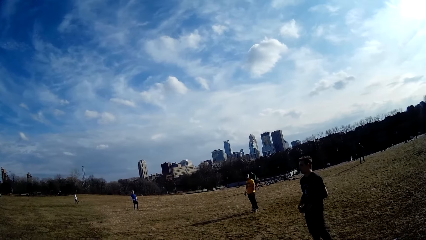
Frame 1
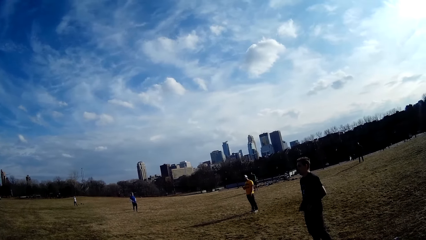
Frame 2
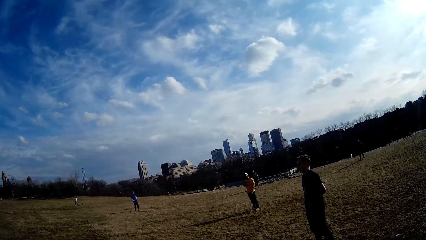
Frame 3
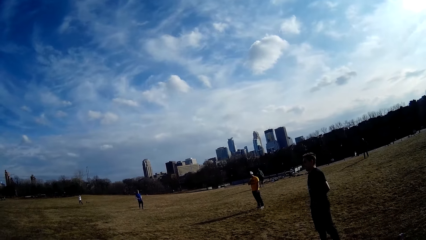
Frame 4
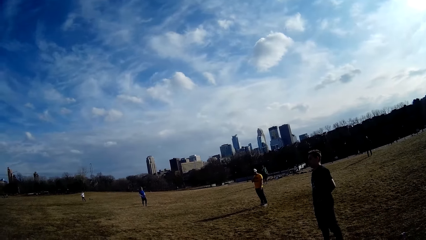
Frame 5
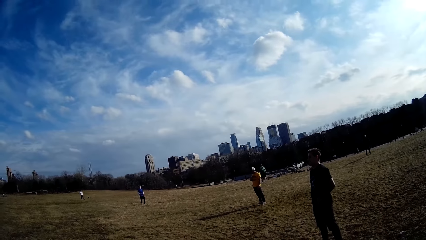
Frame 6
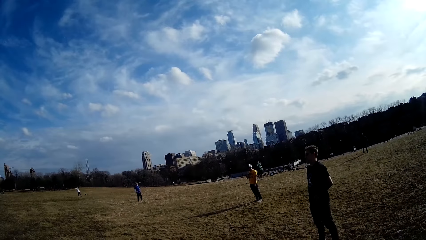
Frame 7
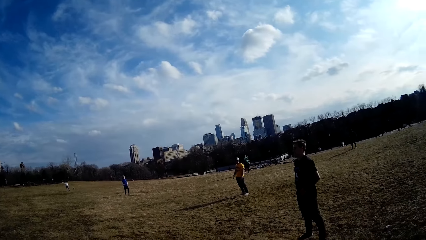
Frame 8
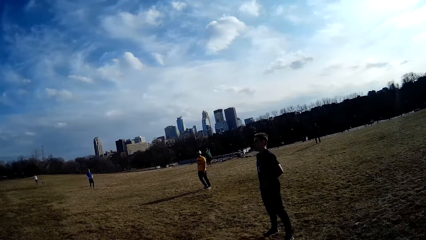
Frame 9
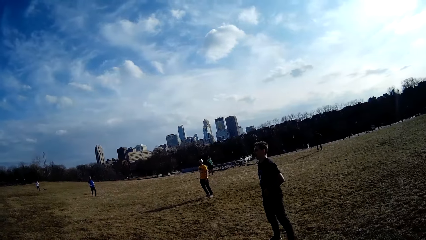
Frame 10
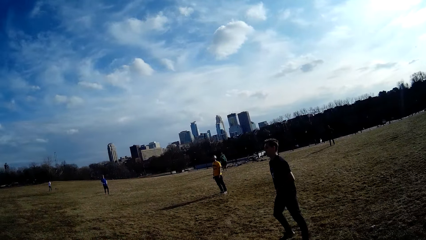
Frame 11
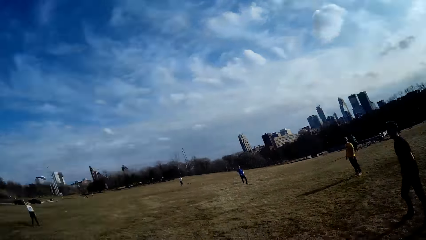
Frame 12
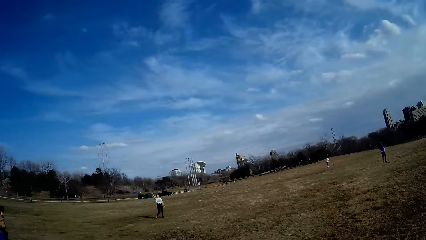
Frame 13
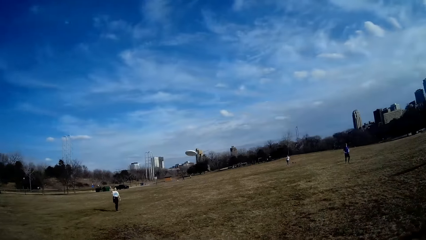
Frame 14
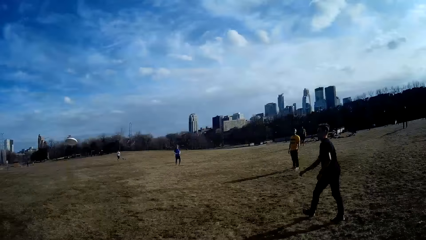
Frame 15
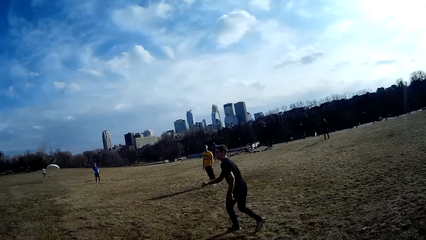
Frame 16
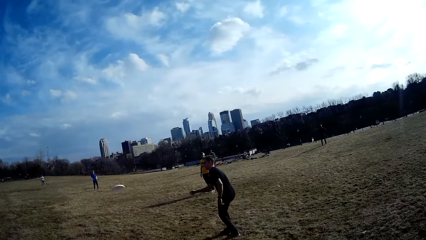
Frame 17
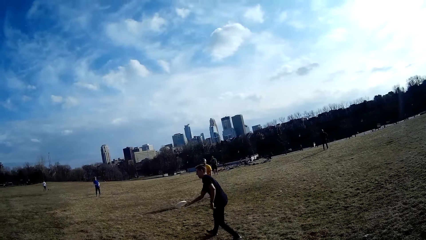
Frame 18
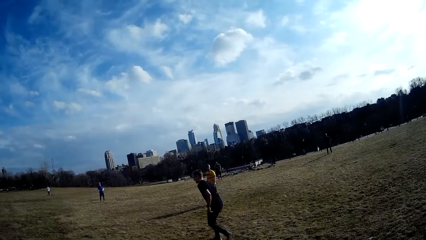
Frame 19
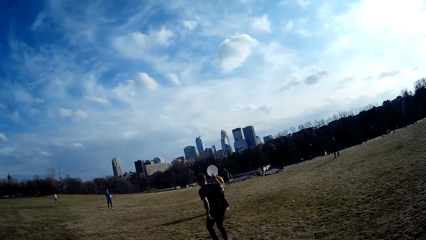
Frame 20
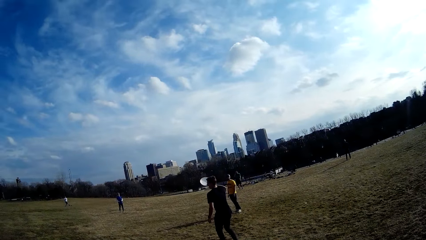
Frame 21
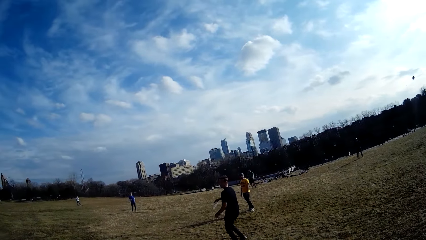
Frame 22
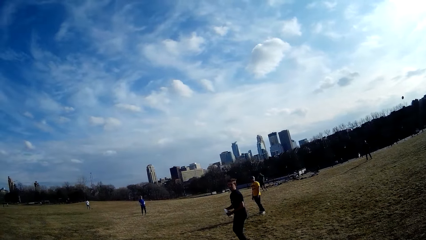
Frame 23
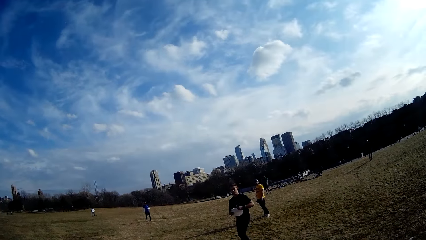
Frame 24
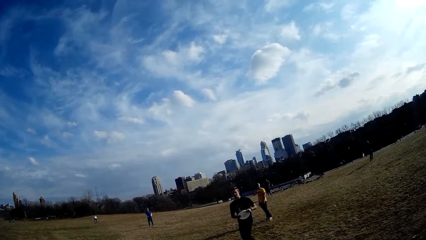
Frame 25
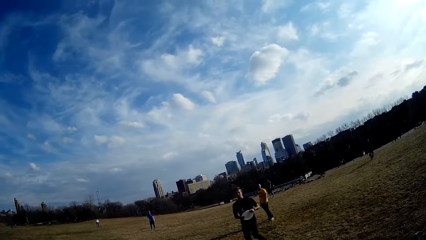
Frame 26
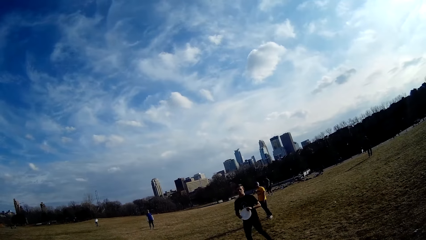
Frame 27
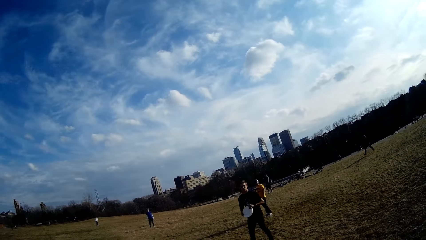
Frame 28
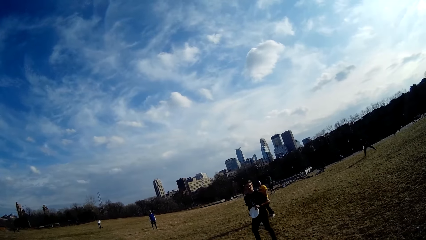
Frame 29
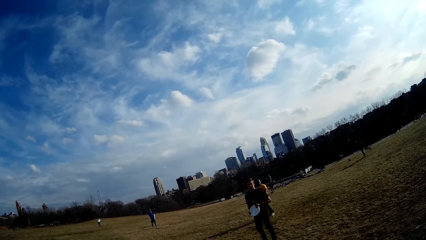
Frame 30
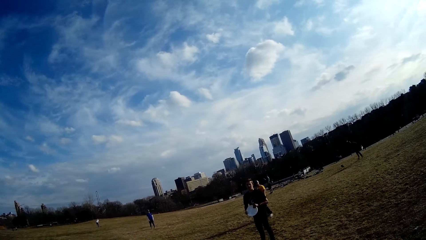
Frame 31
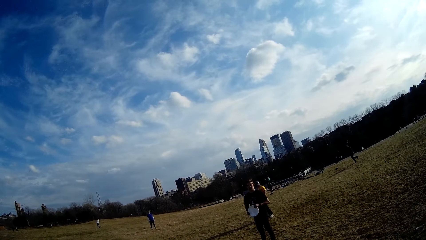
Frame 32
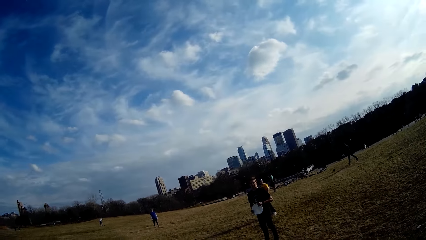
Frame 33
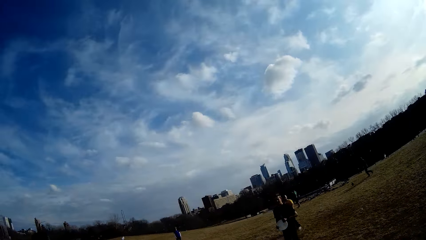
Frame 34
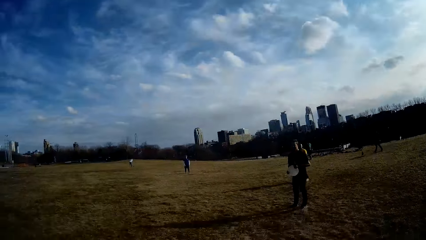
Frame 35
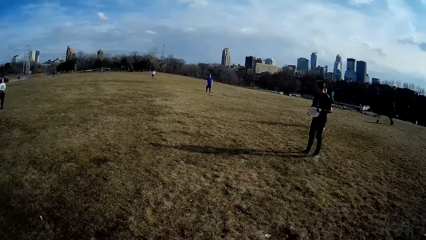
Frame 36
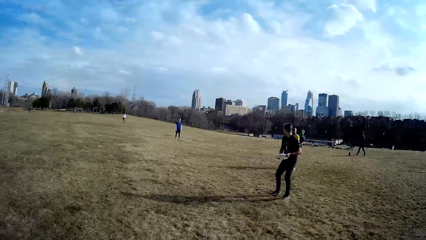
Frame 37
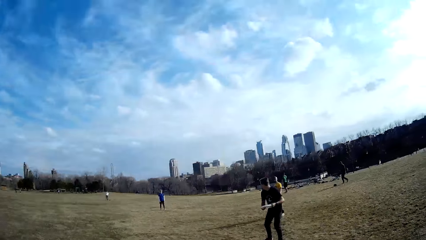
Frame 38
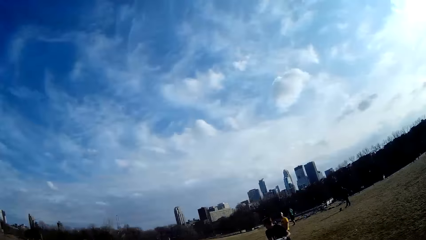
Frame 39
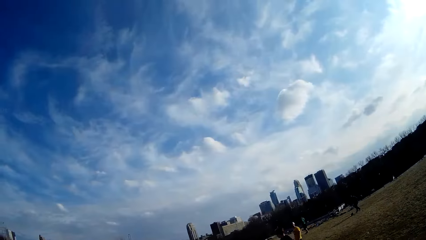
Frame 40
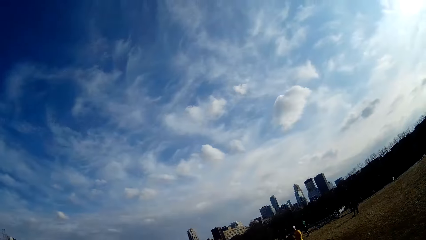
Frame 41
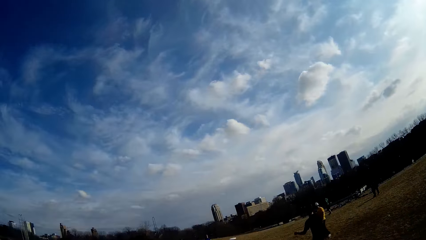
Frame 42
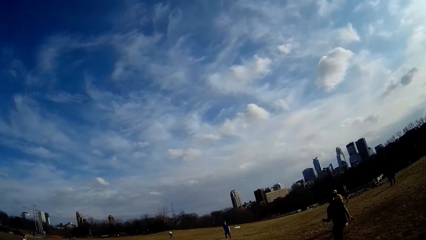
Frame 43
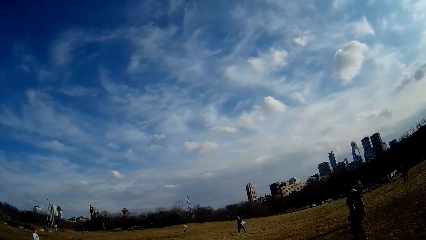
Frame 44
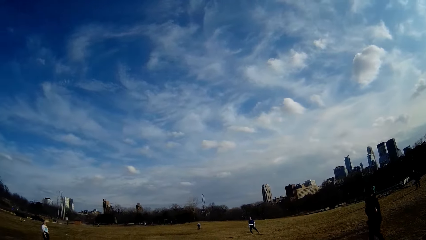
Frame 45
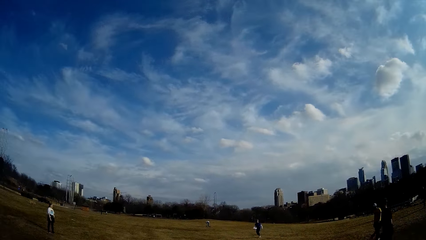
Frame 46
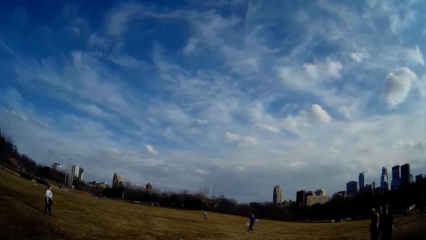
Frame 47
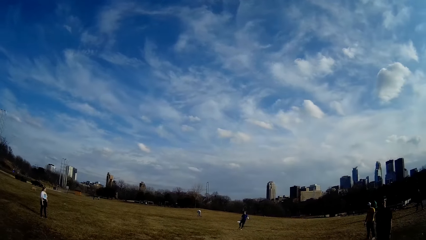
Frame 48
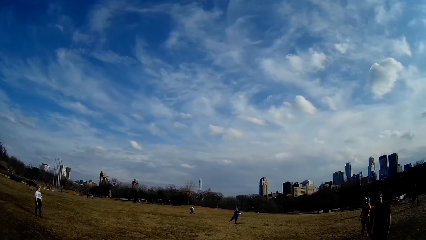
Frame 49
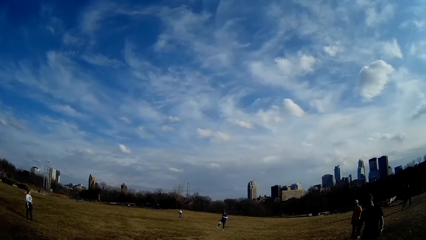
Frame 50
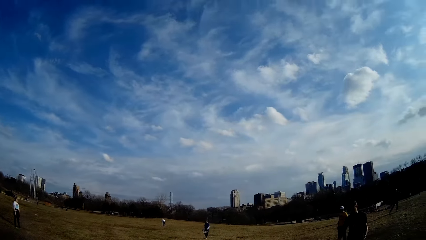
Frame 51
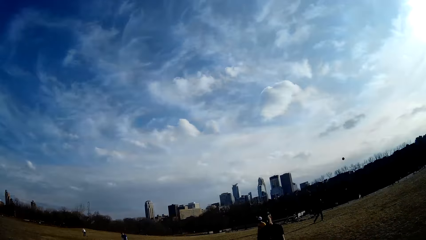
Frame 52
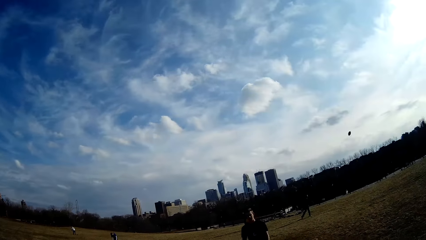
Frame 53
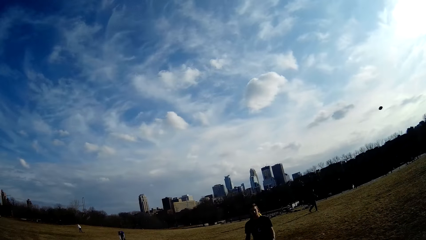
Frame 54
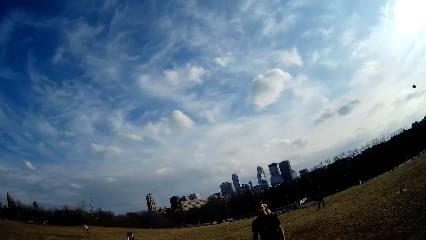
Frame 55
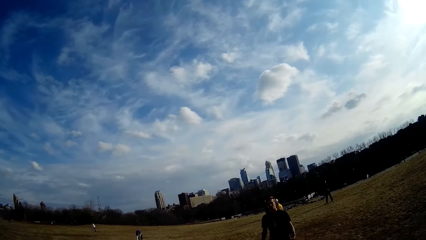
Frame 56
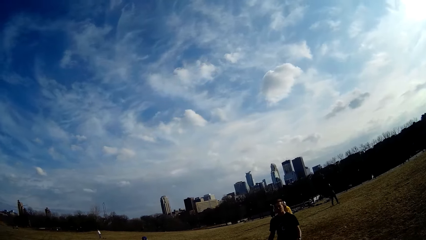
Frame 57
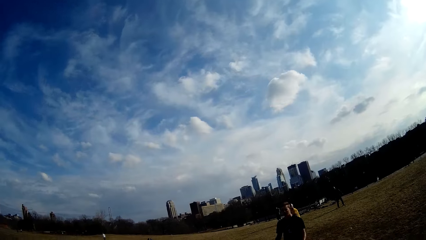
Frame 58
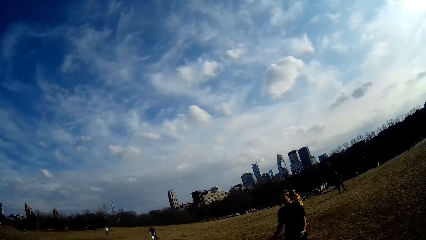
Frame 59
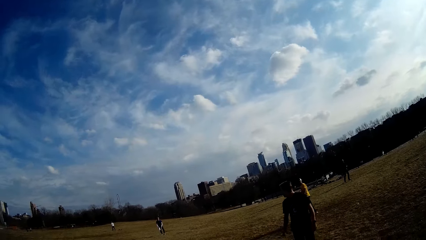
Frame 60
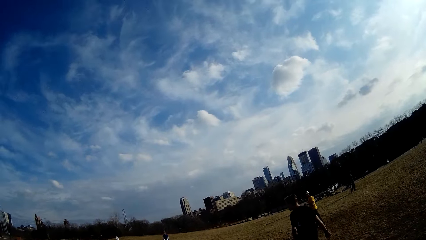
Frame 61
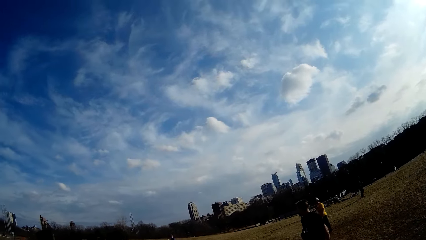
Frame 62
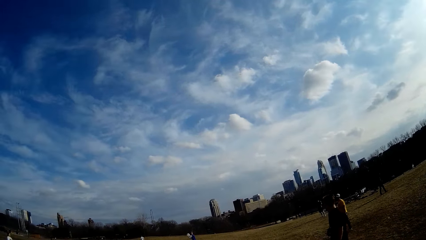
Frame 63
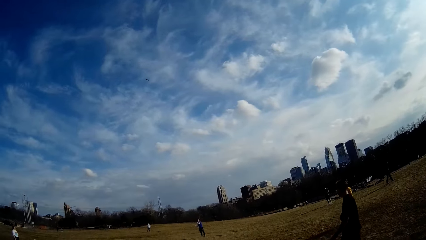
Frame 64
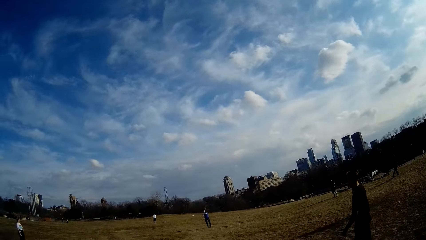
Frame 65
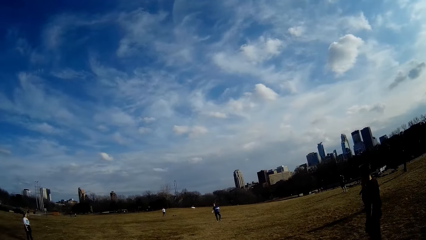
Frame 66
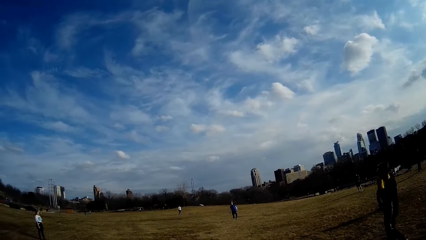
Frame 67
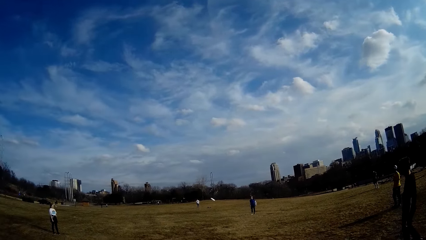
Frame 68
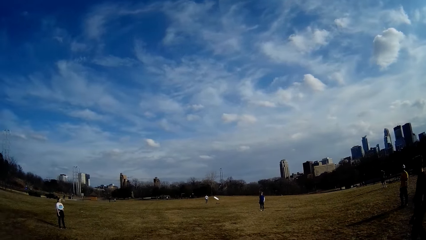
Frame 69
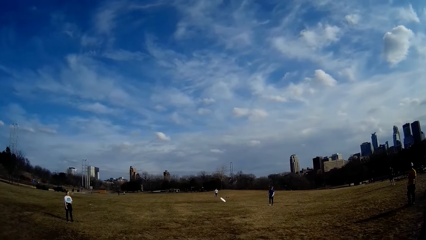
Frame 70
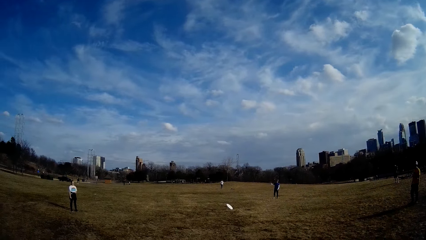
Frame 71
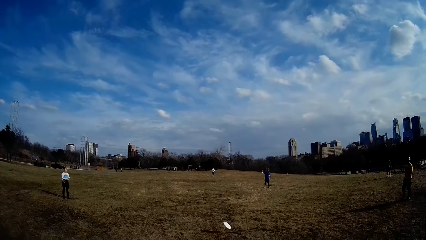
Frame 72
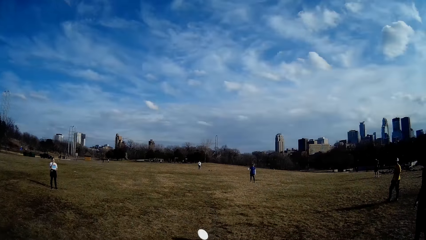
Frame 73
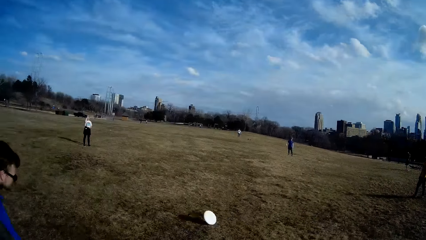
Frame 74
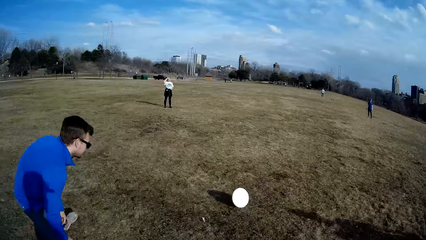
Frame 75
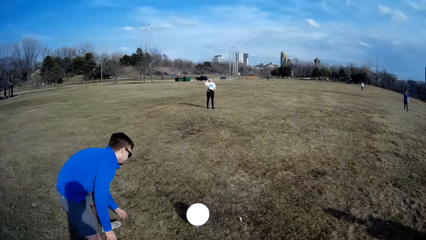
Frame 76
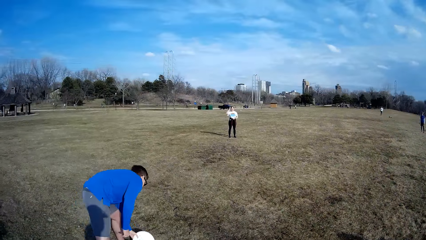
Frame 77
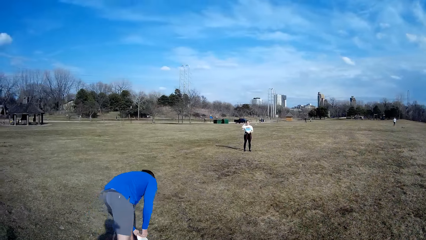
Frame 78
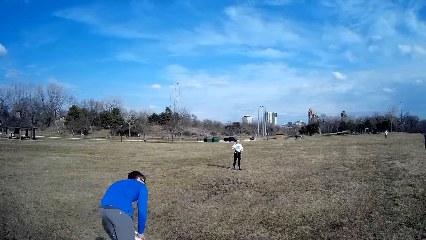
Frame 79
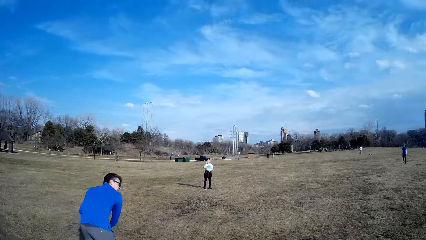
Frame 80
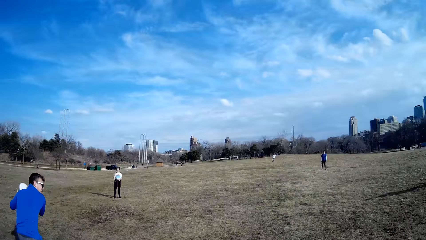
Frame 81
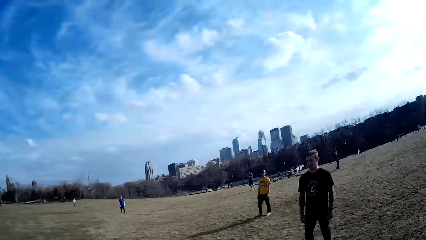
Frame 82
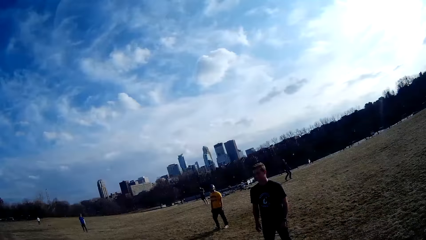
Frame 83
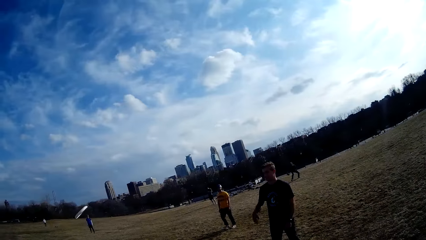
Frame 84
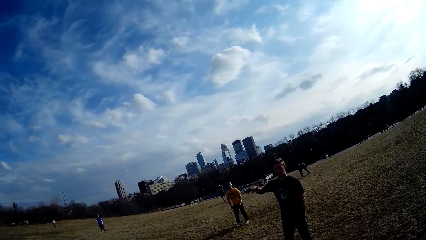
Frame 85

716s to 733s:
A man catches the flying disc with his hand. Another man catches the flying disc with his hand on the ground.
